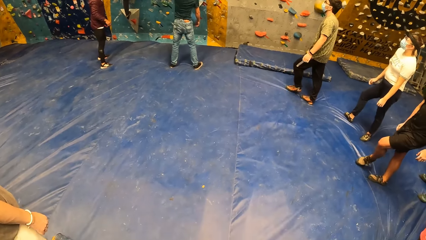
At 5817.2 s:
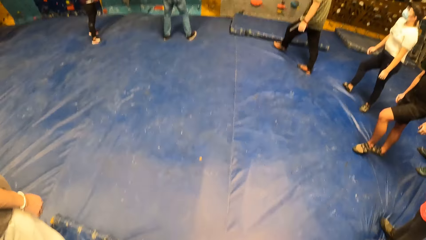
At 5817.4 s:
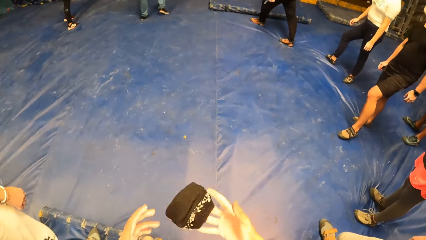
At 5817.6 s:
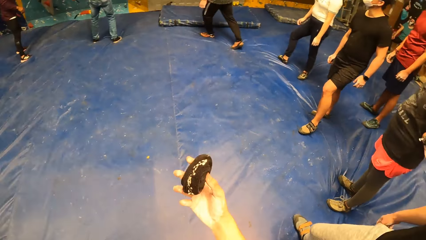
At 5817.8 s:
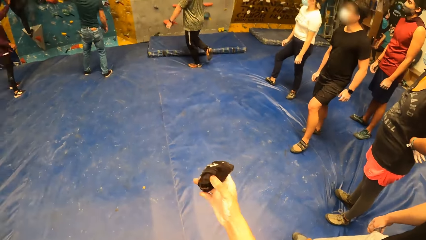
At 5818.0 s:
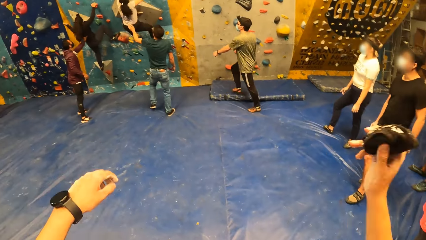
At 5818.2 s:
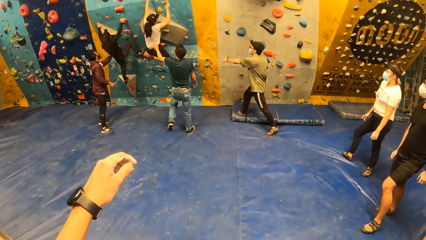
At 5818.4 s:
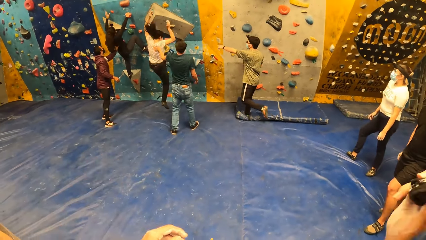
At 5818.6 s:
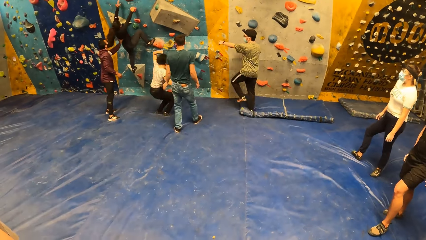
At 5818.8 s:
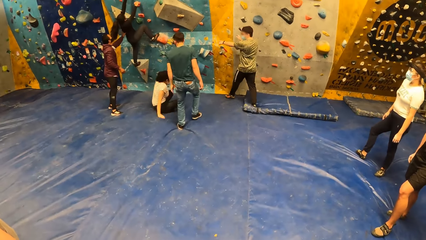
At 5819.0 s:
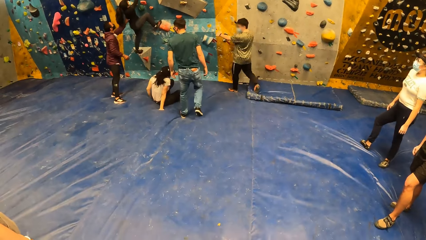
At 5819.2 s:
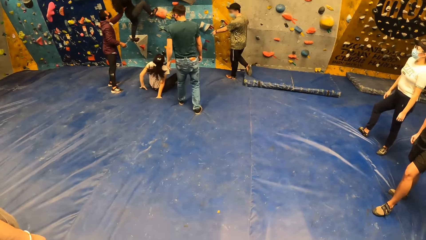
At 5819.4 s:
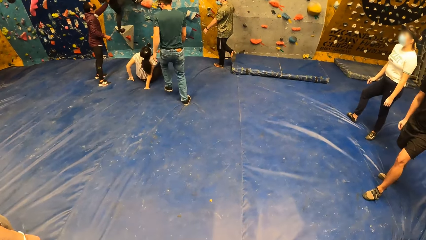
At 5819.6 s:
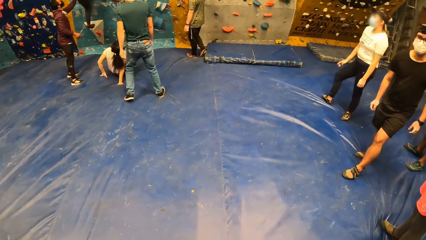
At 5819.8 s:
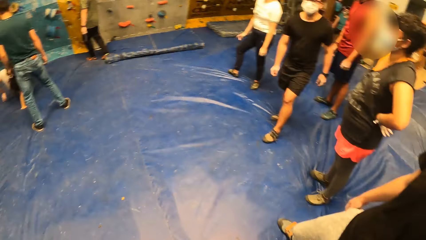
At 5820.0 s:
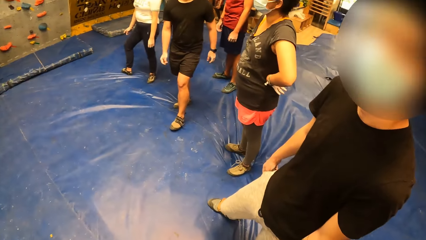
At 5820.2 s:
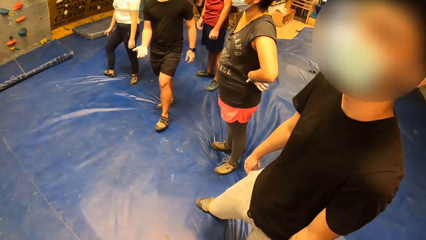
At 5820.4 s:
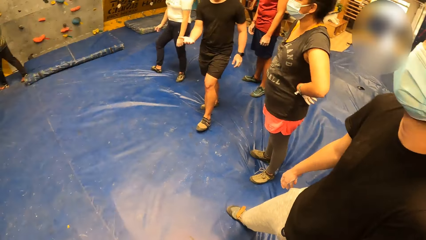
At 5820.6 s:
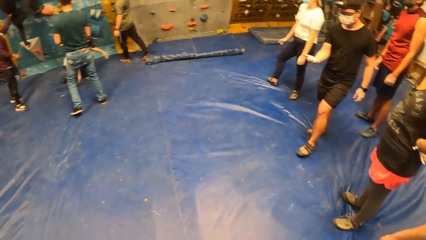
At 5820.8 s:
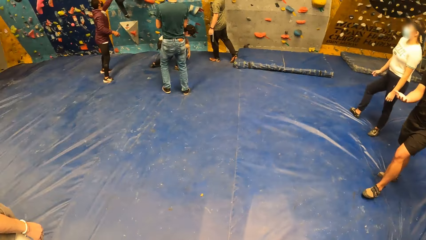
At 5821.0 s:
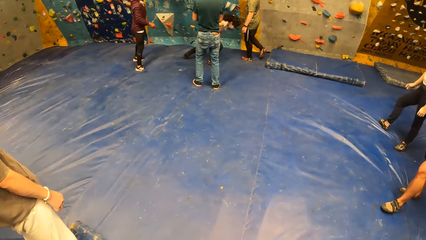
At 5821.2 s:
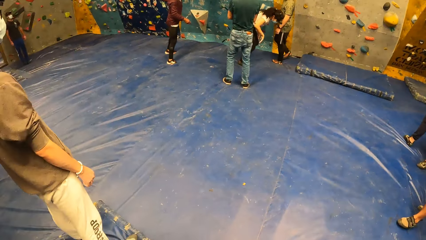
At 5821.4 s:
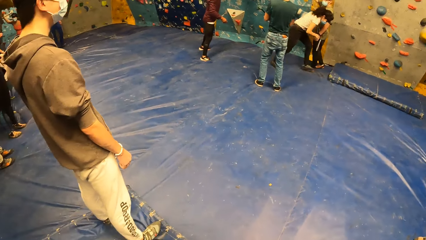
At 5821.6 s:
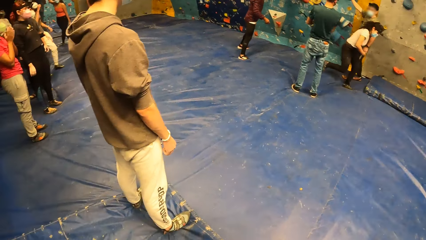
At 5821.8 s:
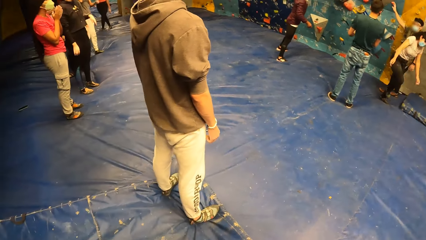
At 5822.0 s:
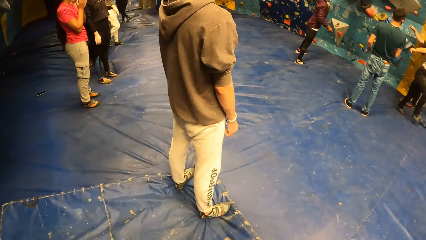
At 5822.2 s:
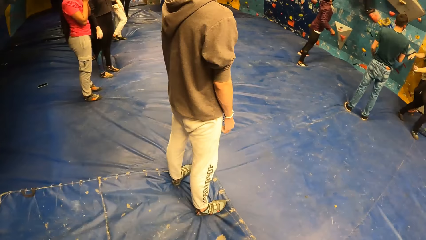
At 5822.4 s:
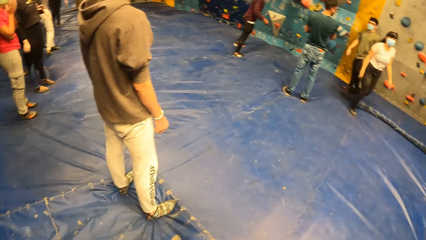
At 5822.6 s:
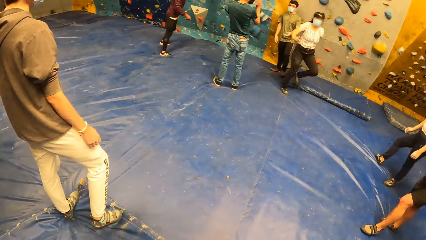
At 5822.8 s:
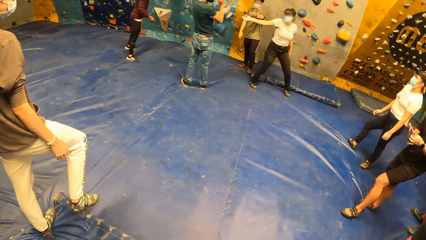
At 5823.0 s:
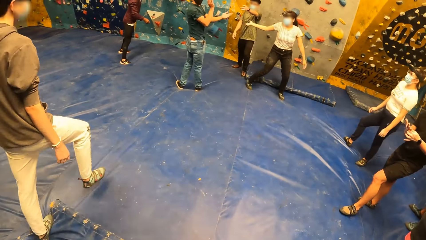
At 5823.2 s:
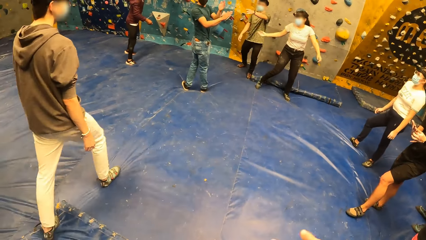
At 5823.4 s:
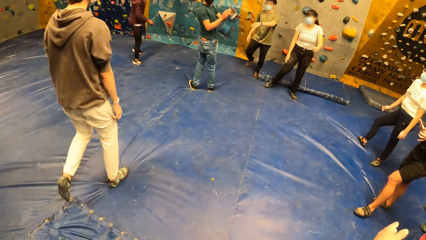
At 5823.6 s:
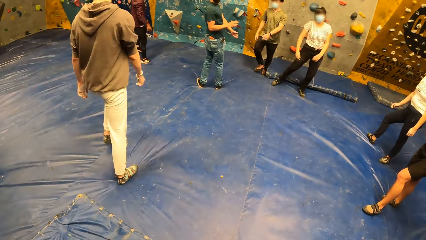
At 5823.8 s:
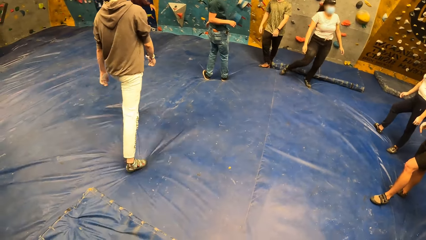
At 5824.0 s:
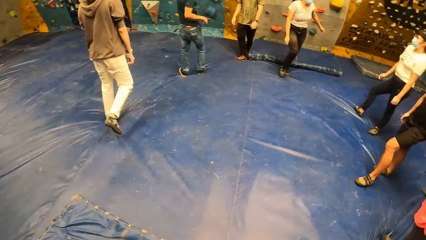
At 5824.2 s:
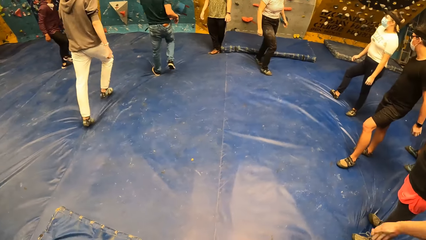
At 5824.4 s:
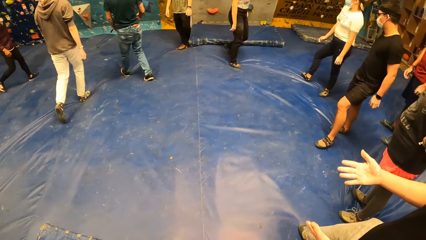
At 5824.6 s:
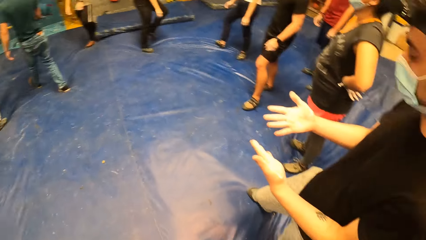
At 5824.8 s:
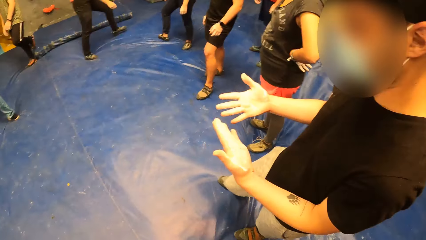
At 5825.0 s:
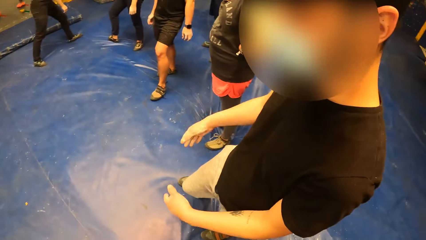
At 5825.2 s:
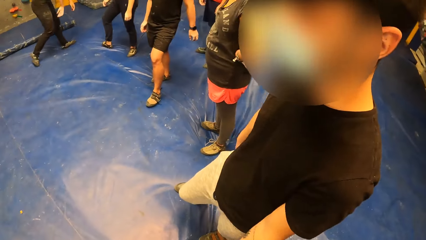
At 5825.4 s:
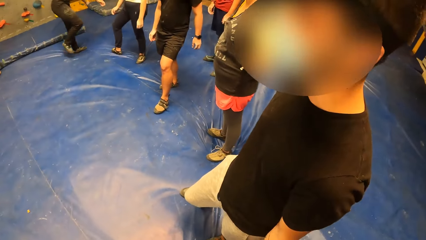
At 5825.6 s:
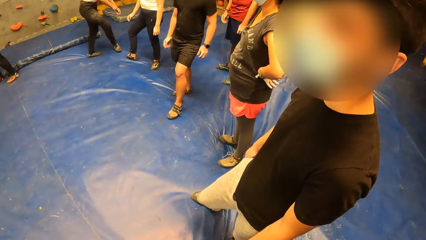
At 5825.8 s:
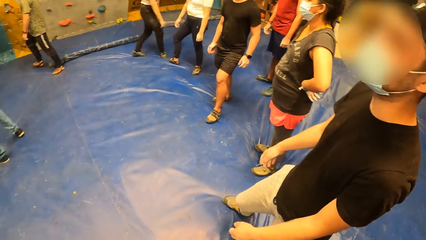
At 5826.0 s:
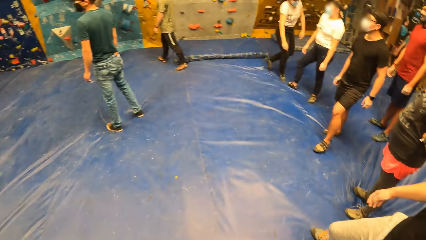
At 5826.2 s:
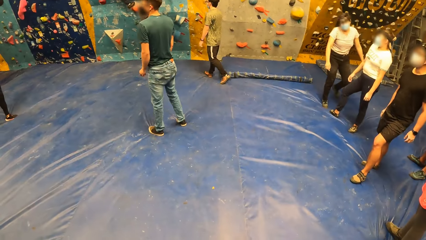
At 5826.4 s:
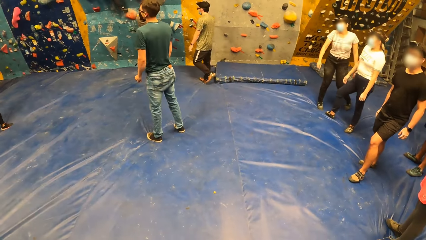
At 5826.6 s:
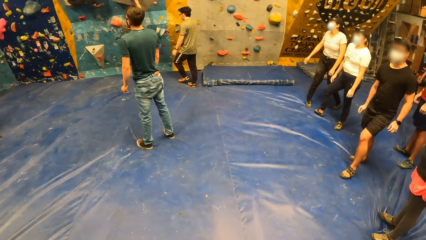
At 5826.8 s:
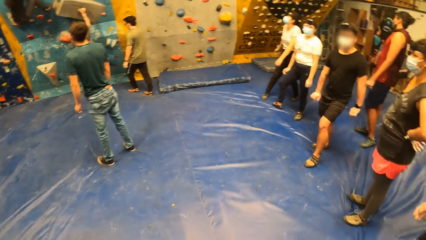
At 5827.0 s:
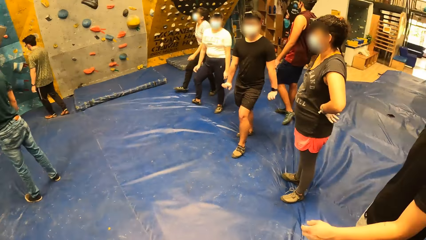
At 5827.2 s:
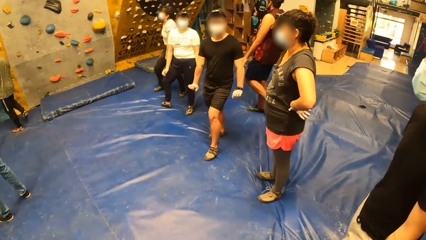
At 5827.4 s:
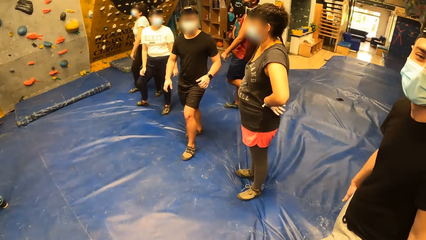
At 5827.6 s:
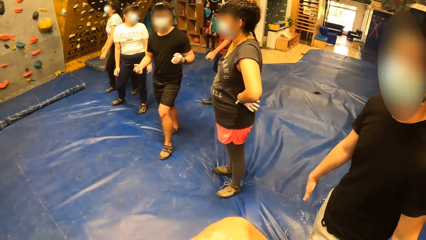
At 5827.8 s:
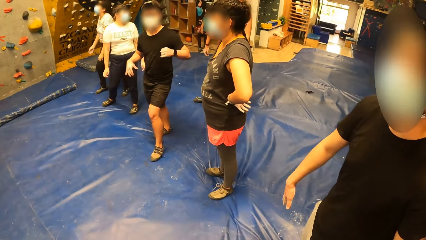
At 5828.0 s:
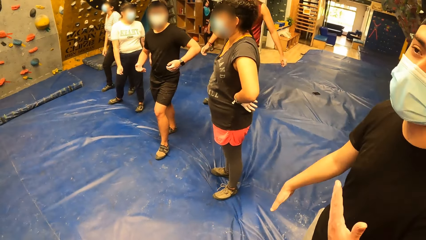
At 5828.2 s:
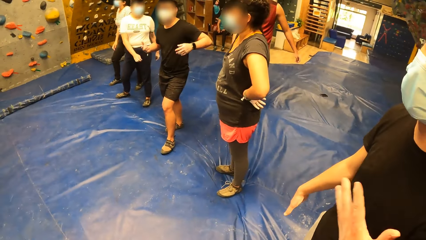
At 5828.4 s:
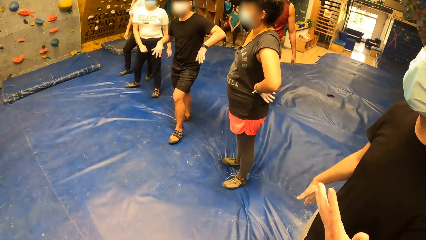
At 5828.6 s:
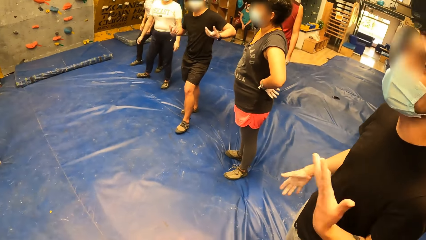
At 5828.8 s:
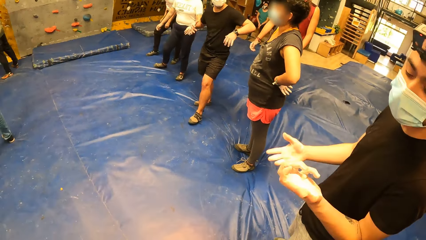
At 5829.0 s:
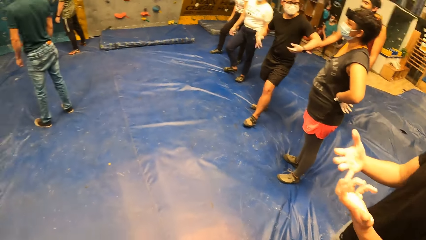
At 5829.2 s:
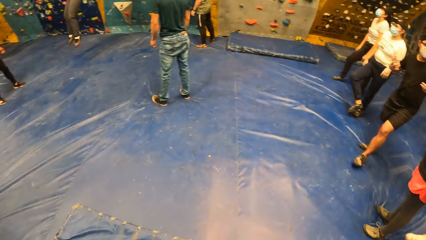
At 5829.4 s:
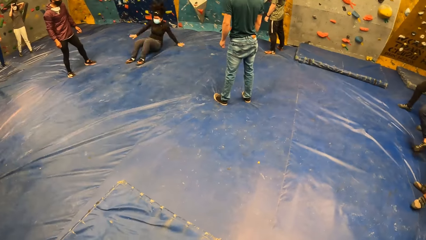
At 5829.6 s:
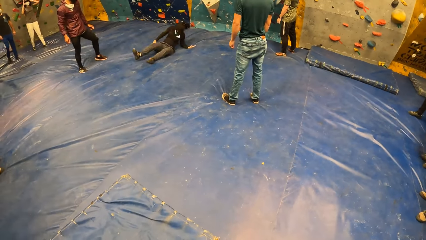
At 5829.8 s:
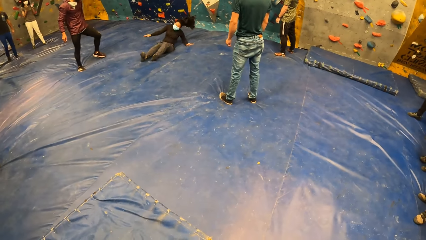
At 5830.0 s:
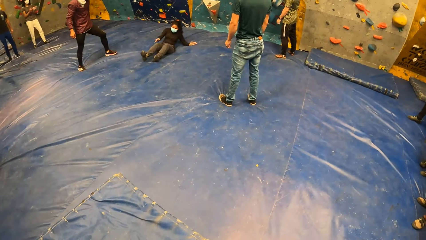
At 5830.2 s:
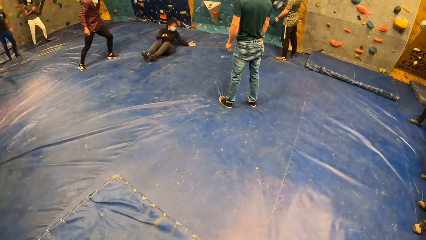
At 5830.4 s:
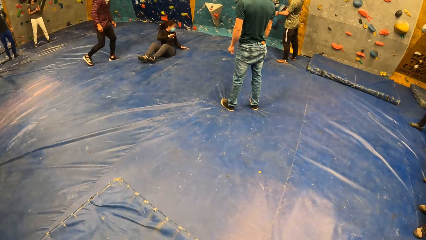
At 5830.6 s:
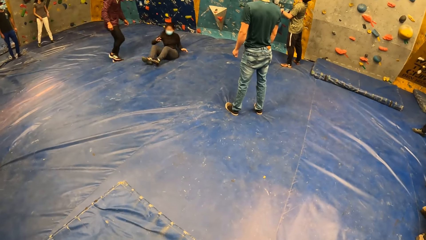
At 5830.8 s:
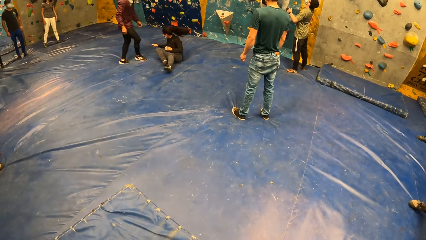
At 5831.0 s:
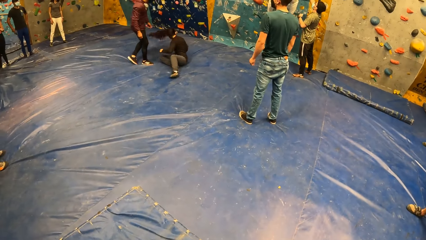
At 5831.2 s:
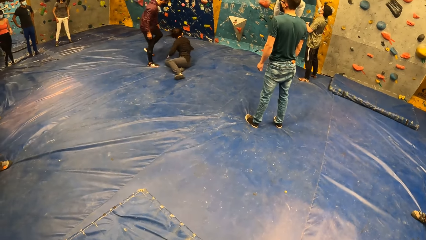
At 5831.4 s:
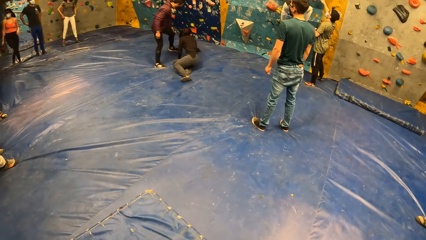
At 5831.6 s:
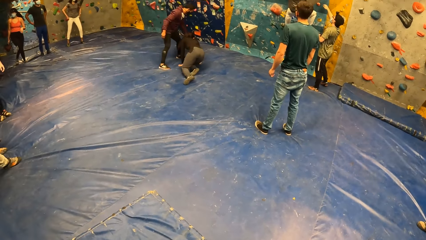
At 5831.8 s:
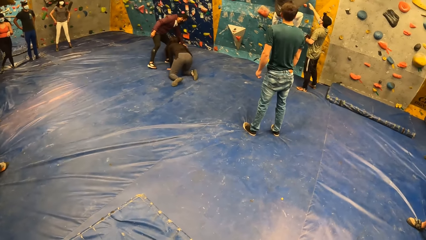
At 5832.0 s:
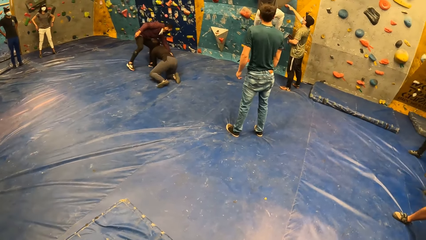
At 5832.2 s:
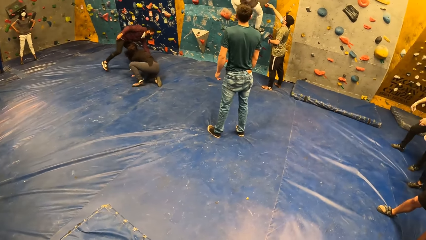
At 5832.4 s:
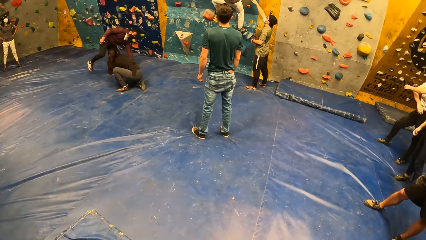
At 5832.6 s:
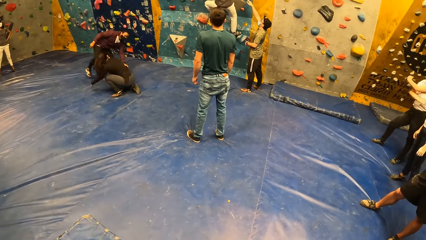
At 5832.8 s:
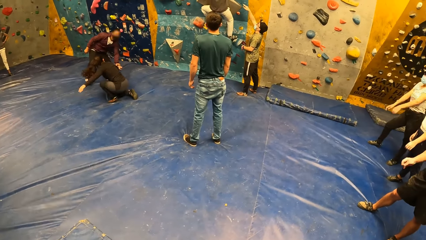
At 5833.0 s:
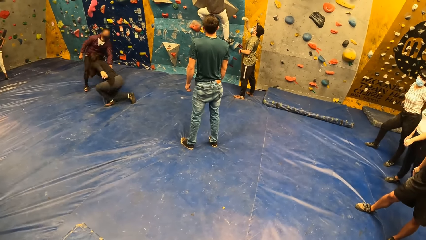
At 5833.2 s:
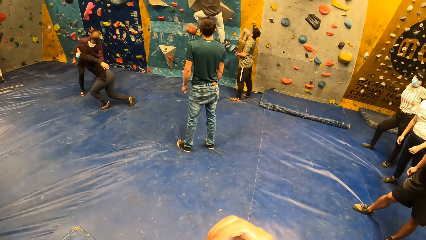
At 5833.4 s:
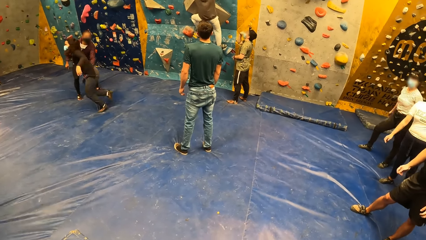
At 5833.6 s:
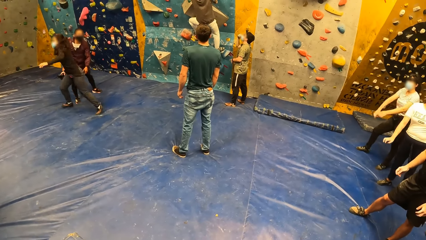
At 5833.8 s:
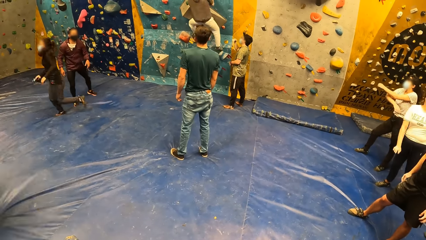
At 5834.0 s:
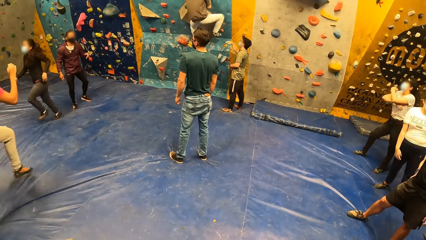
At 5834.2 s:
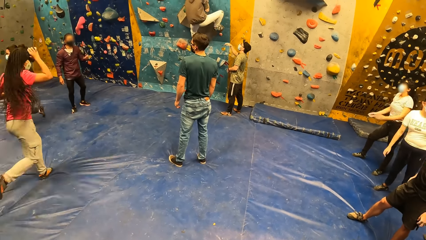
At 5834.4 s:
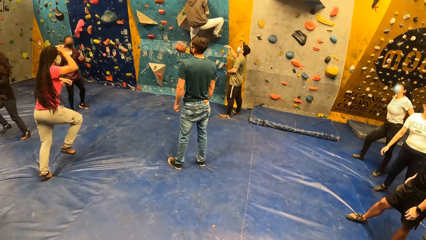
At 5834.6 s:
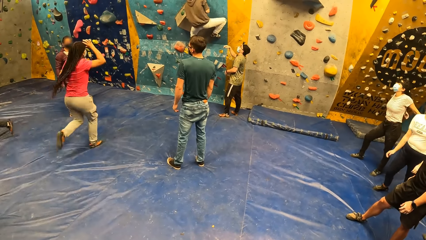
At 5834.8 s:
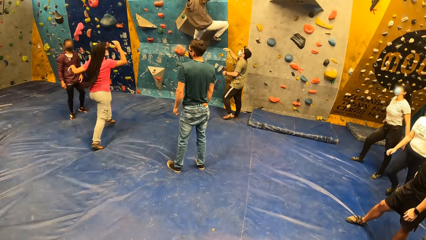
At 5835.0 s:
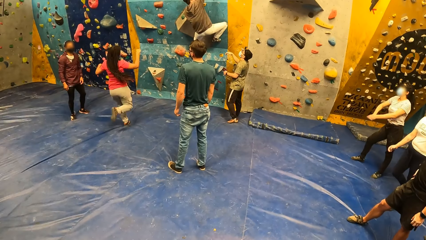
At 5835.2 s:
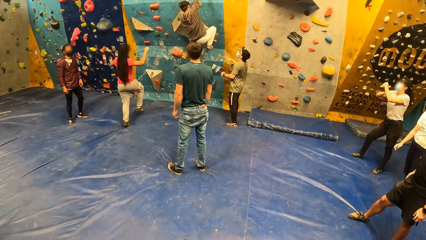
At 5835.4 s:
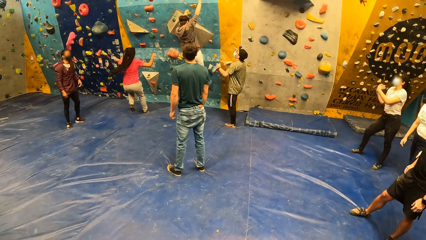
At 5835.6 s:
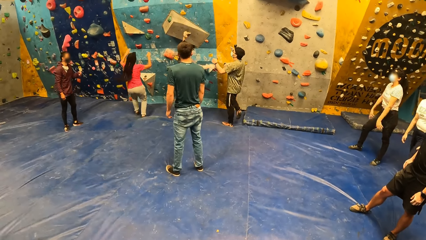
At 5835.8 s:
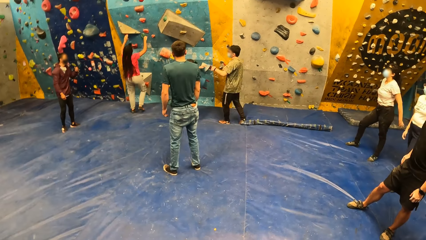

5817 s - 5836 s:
The camera wearer raises hands. They drop hands. They look around.
